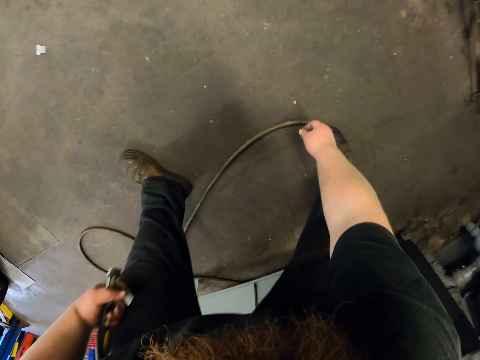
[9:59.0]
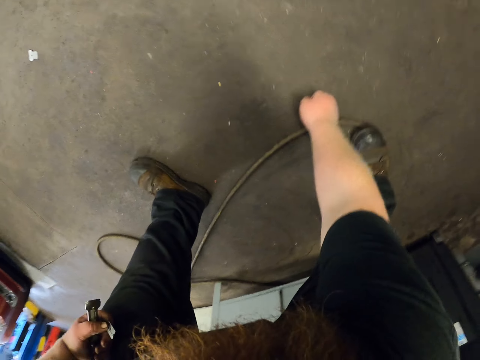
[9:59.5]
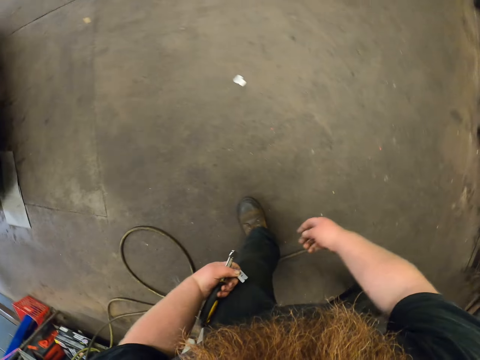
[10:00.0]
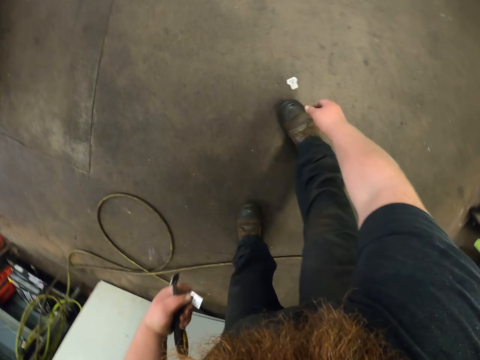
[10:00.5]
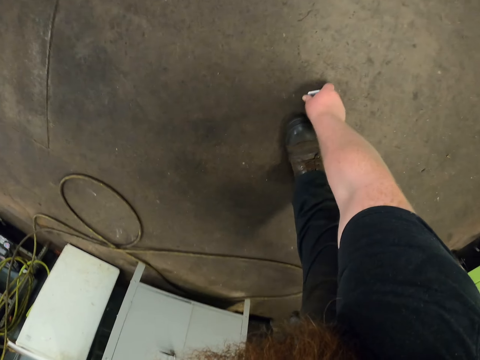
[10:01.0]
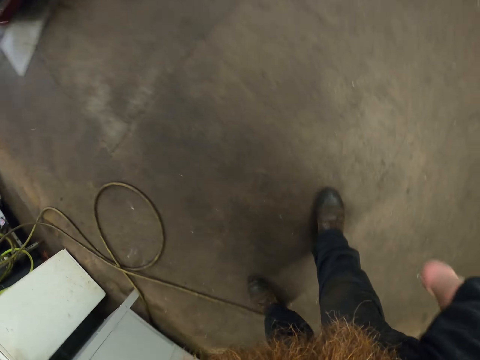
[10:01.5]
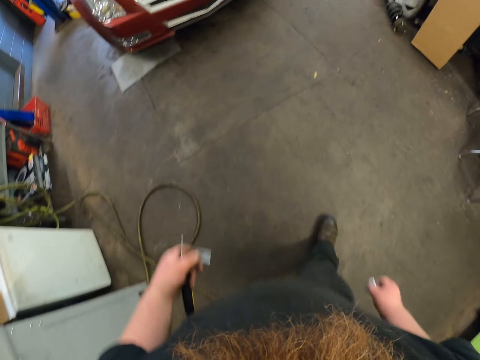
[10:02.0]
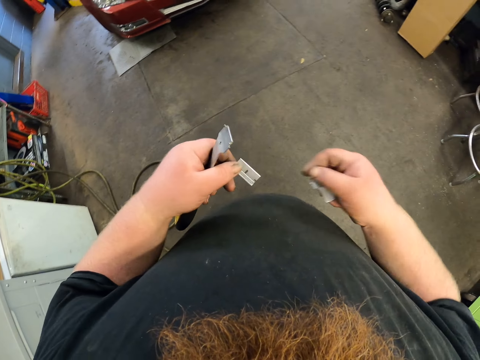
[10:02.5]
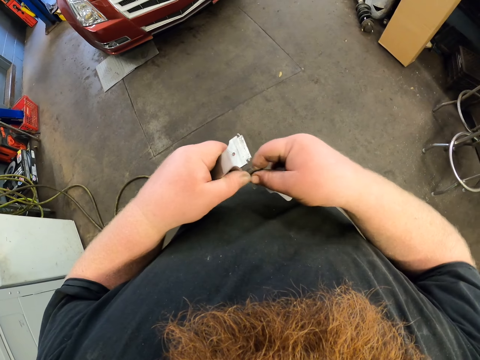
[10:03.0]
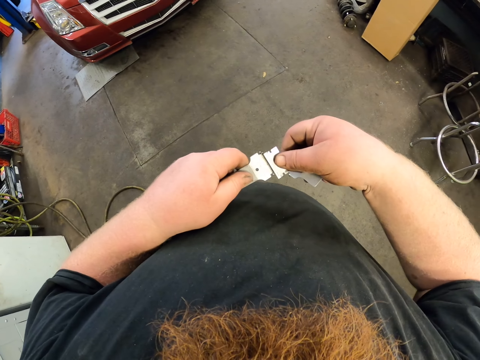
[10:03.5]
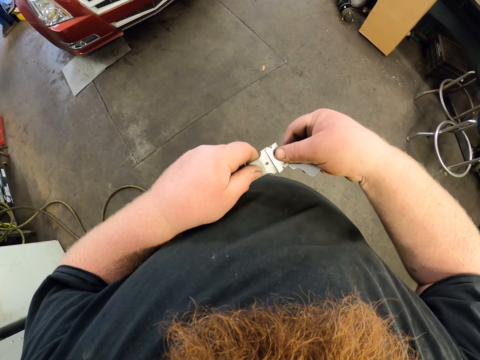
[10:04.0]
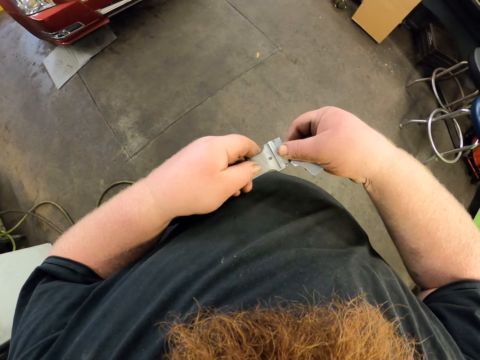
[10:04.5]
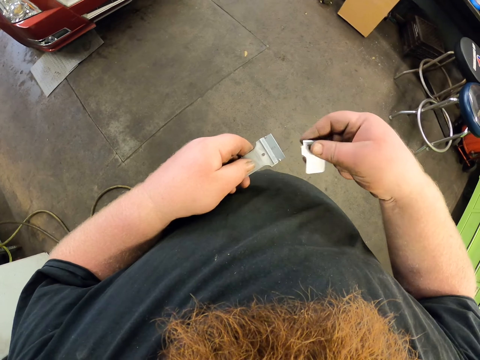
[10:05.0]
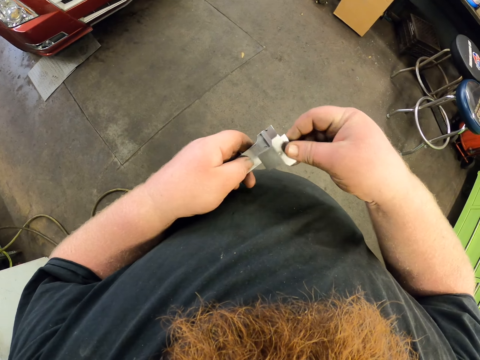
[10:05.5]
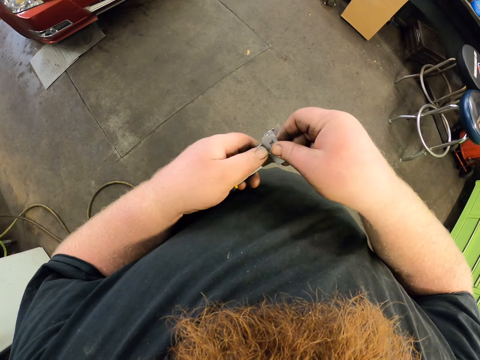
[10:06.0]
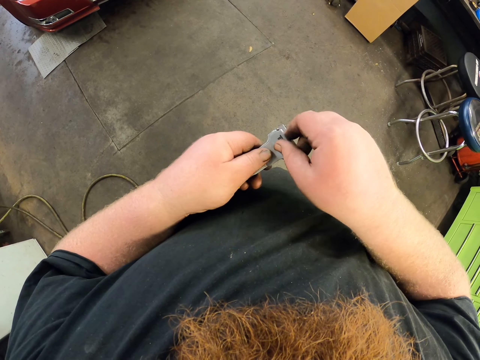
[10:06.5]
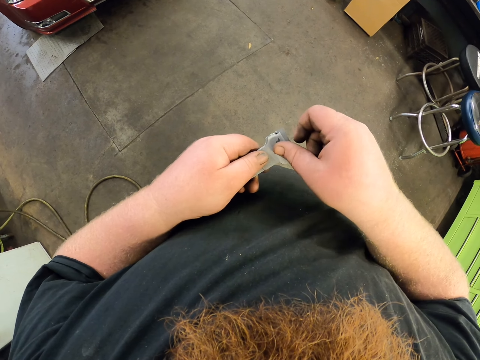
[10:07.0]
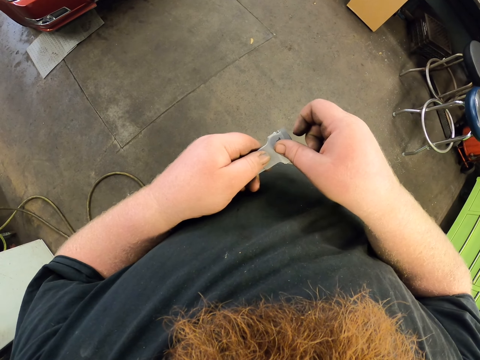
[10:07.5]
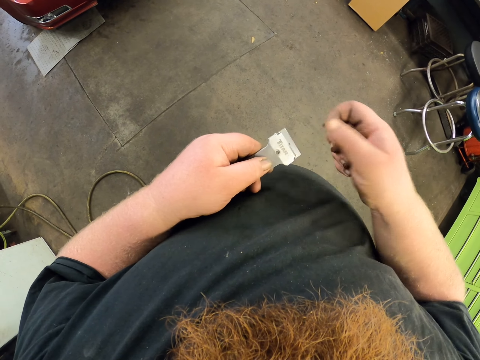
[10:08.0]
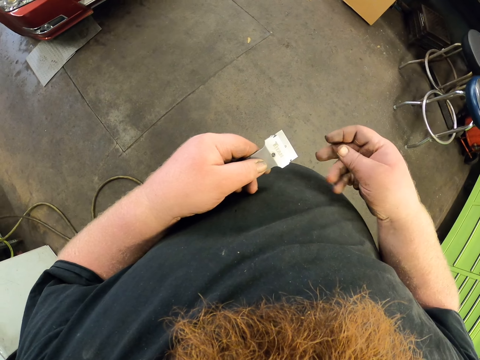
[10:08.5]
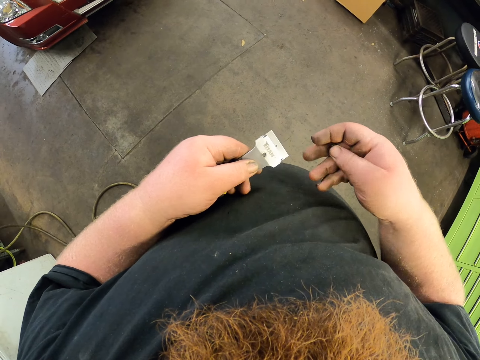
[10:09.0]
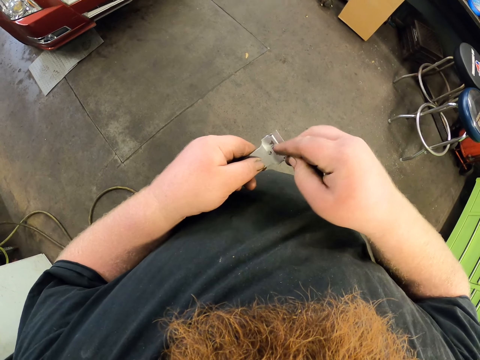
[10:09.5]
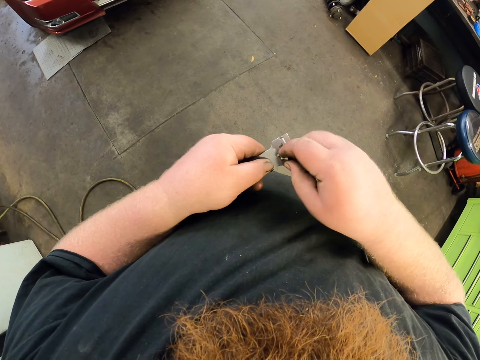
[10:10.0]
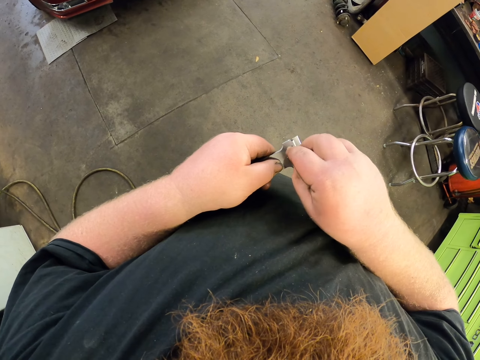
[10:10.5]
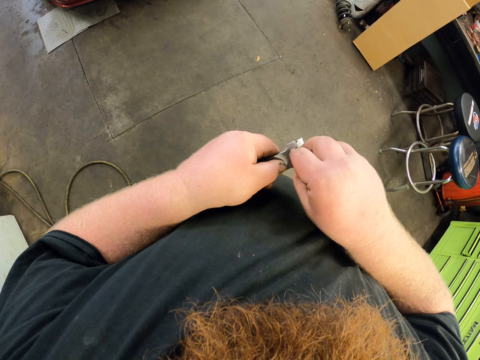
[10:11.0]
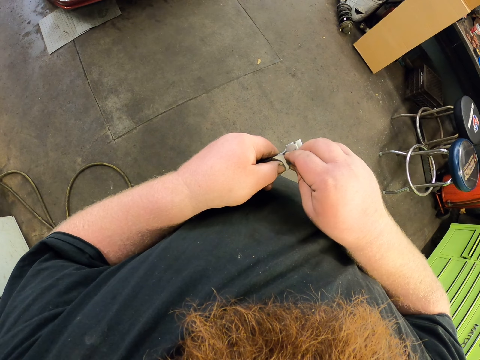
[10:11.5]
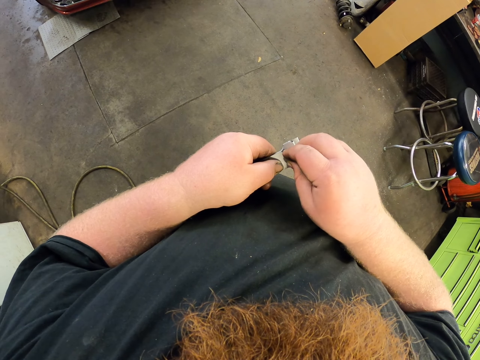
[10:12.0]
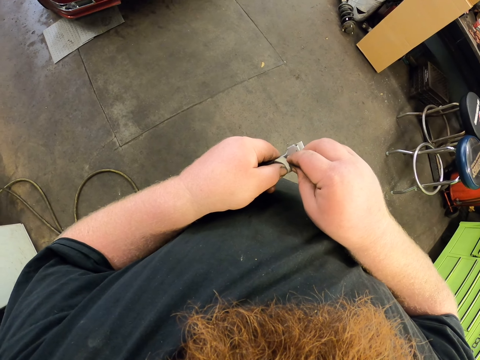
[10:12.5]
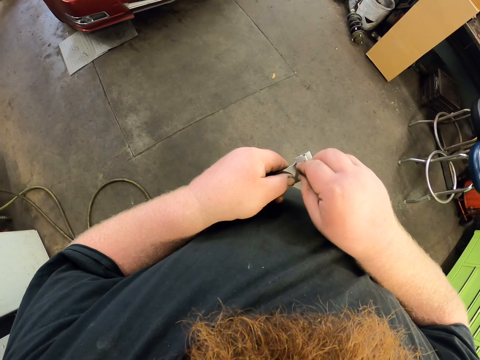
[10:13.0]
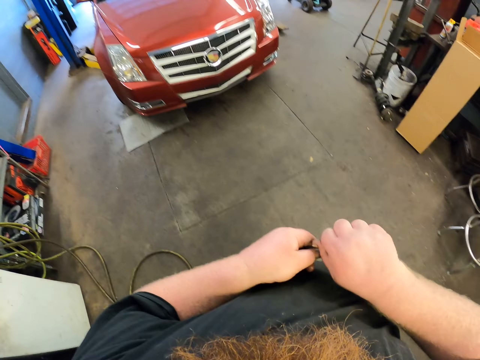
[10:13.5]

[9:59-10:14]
The camera wearer bends. They pick up the scrapper or scrubber pieces on the floor. They stand. They attach the blade and scrapper pieces together. They tighten the screw in the scrubber.

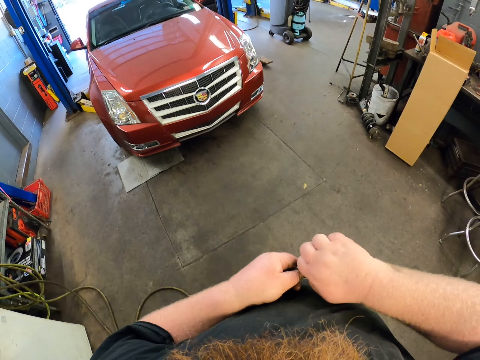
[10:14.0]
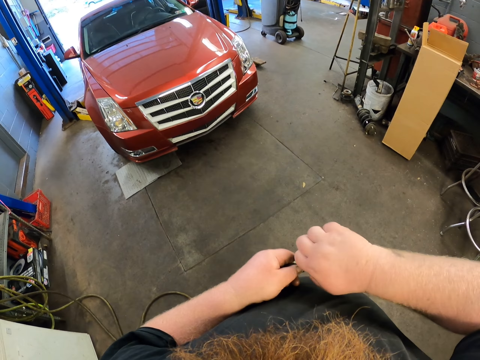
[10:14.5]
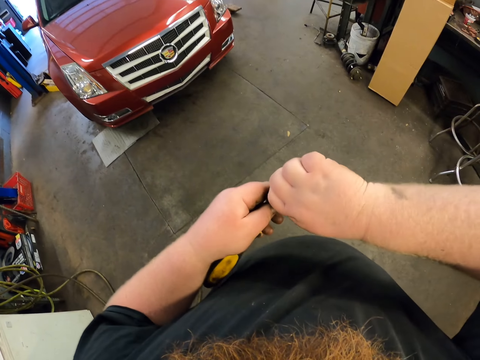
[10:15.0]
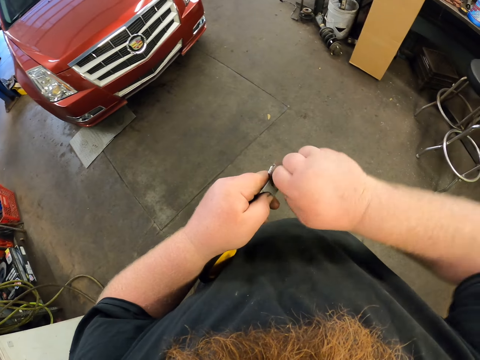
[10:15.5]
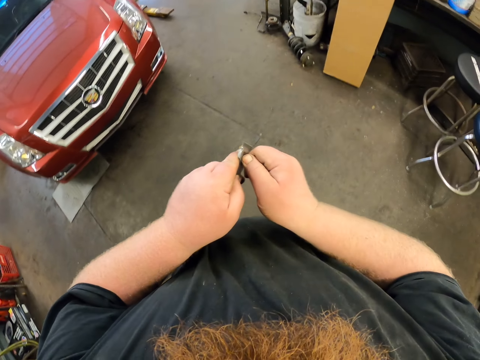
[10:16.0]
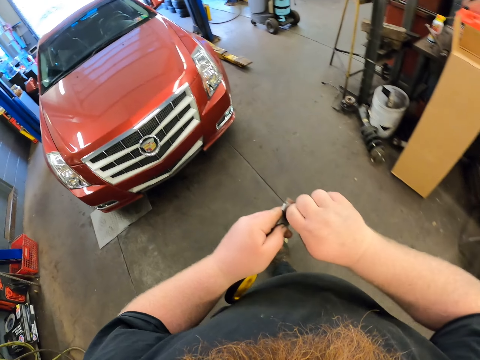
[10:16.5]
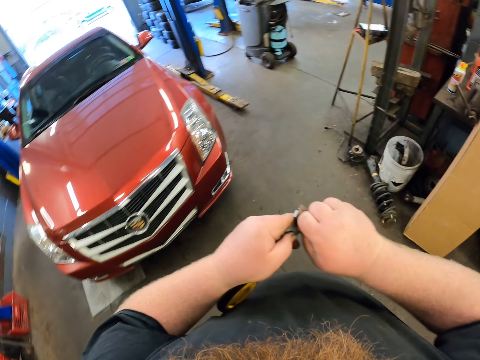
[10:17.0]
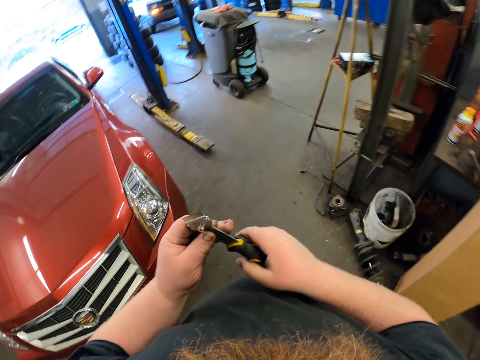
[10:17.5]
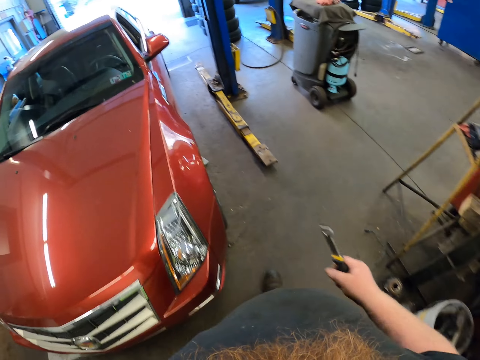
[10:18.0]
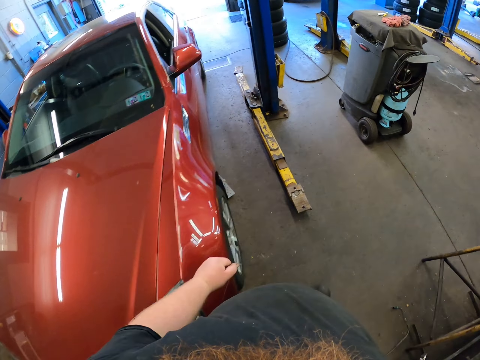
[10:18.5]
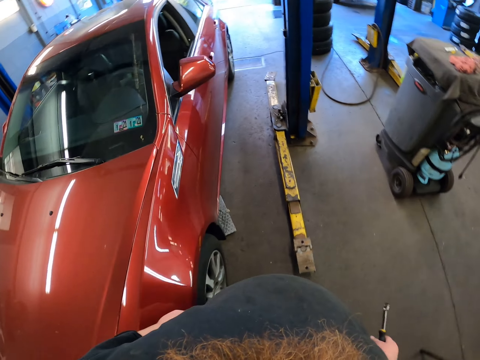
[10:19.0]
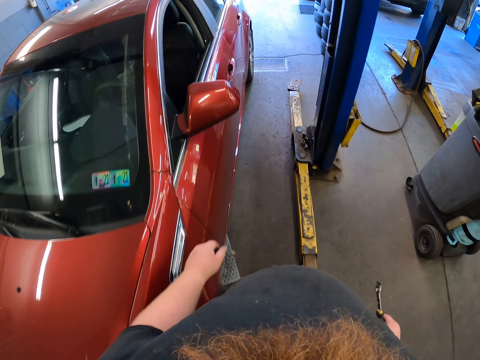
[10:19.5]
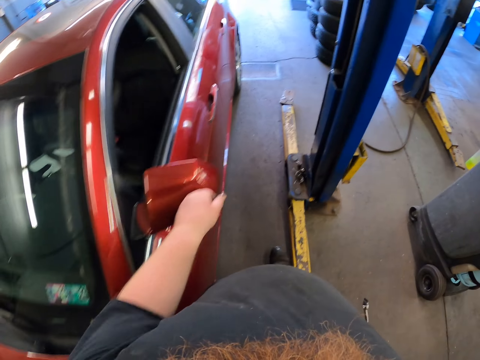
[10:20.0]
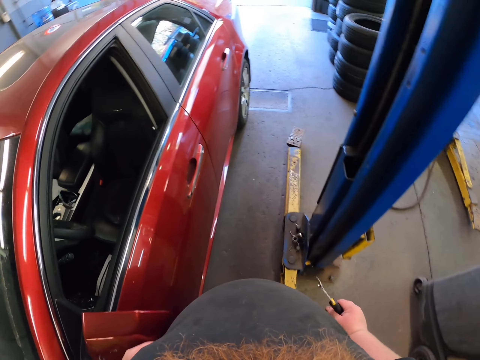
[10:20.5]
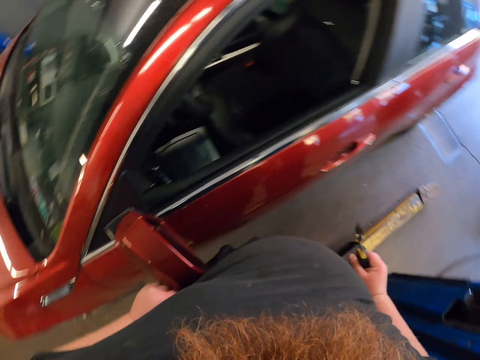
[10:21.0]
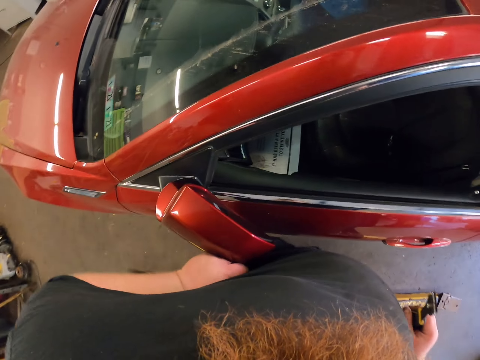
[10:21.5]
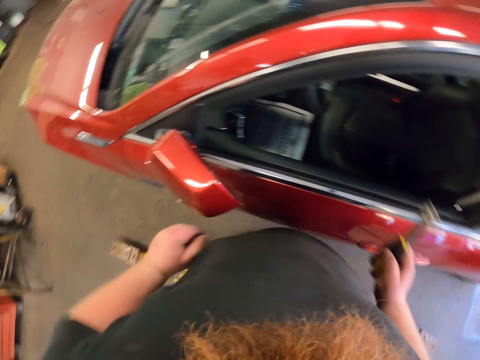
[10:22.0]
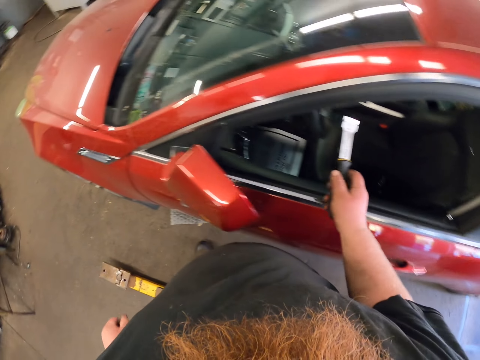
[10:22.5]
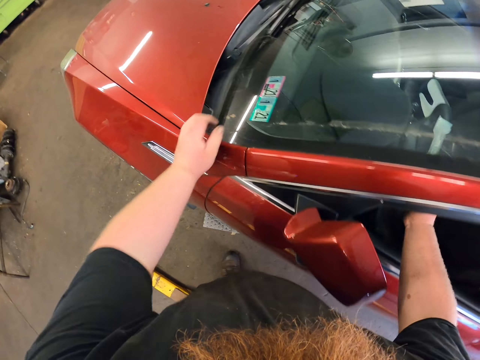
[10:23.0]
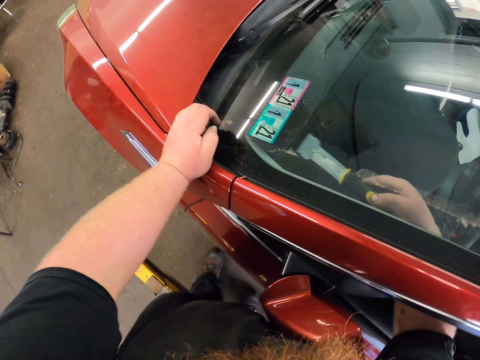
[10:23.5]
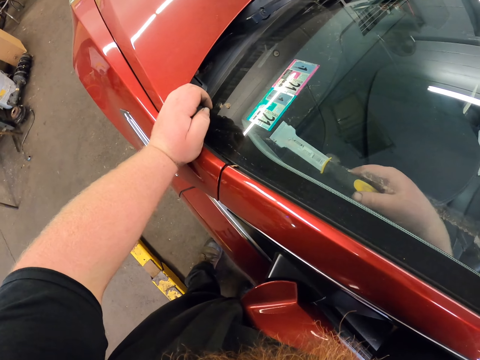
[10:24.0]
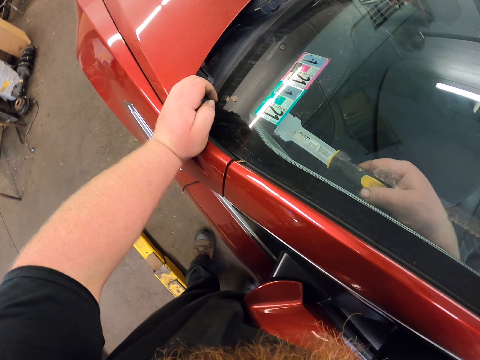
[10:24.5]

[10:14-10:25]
The camera wearer walks in the garage with the scrapper. They push the car side mirror. They scrape off insurance stickers on the car windscreen.
